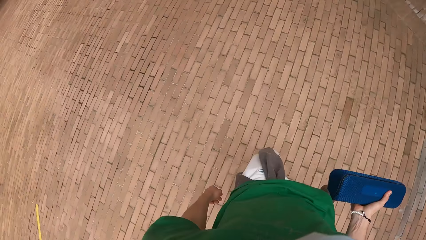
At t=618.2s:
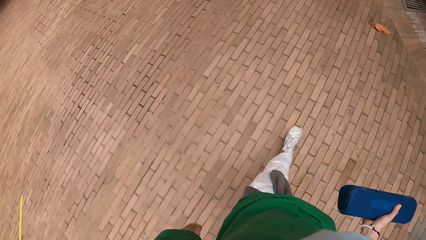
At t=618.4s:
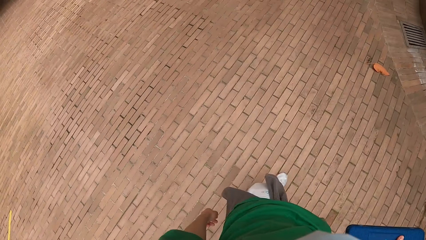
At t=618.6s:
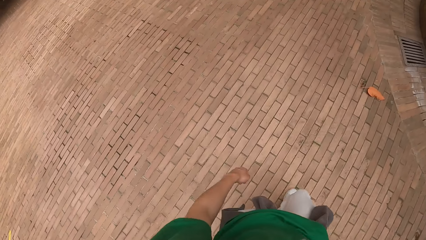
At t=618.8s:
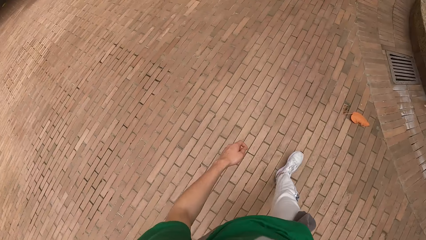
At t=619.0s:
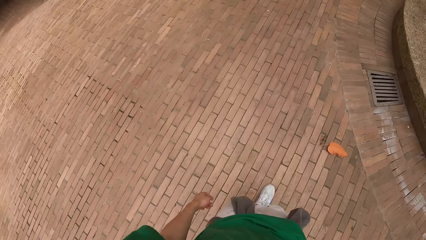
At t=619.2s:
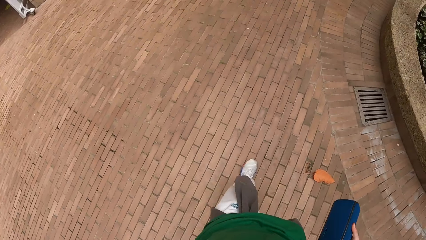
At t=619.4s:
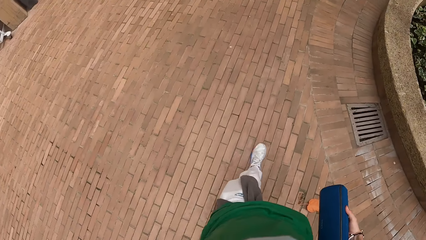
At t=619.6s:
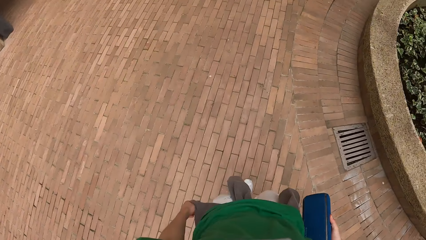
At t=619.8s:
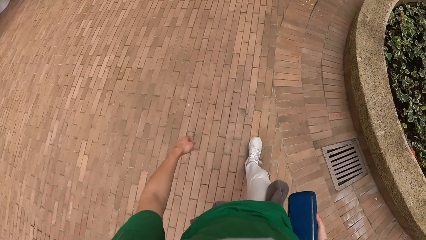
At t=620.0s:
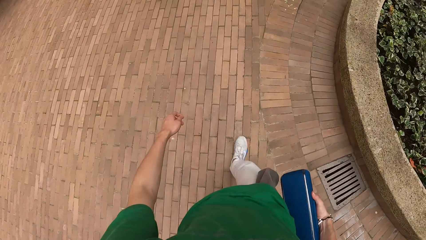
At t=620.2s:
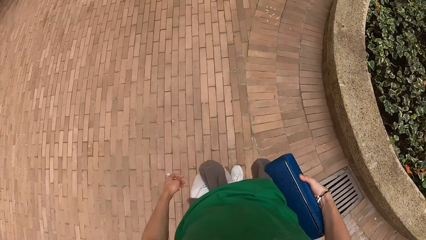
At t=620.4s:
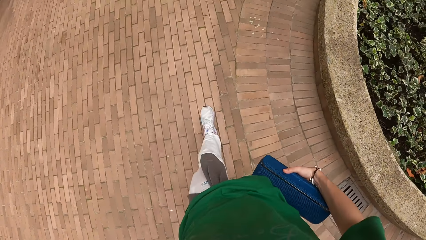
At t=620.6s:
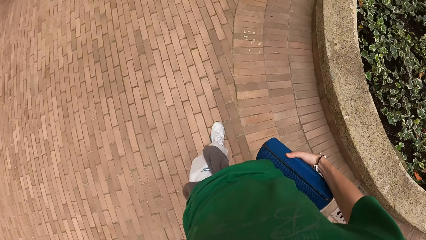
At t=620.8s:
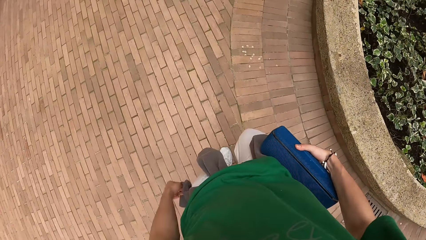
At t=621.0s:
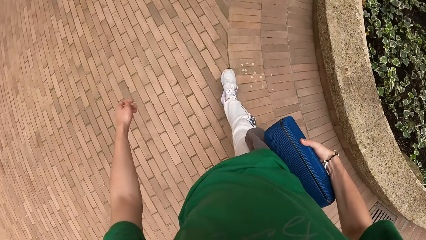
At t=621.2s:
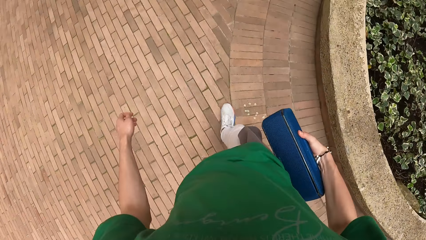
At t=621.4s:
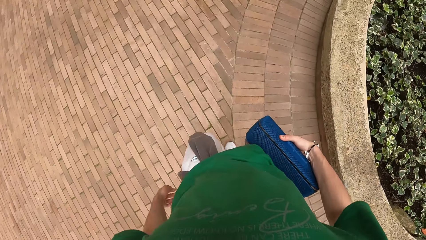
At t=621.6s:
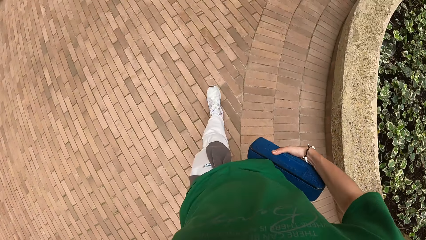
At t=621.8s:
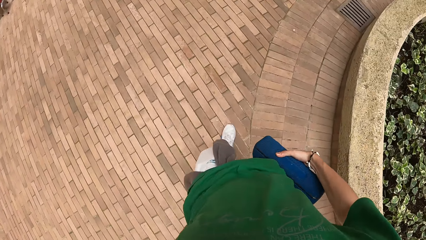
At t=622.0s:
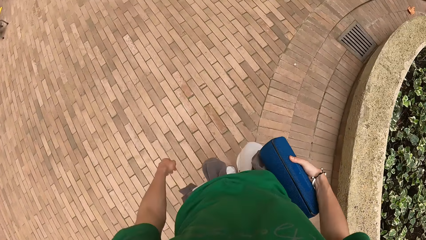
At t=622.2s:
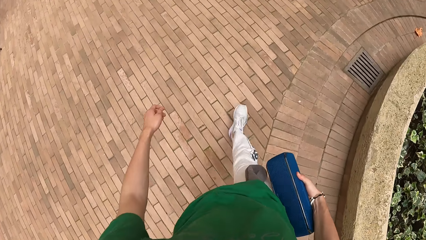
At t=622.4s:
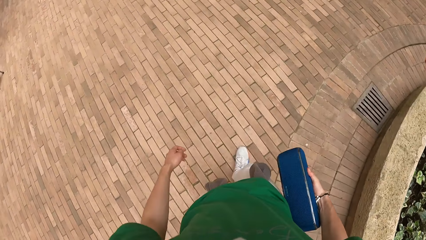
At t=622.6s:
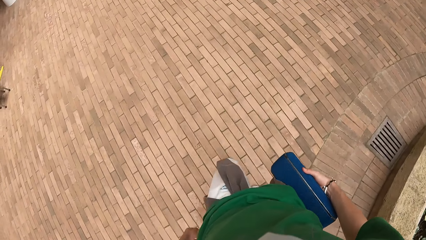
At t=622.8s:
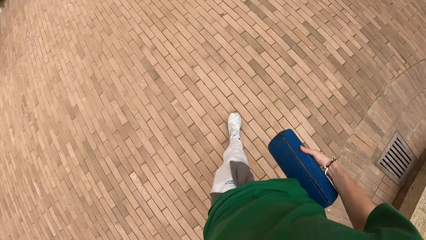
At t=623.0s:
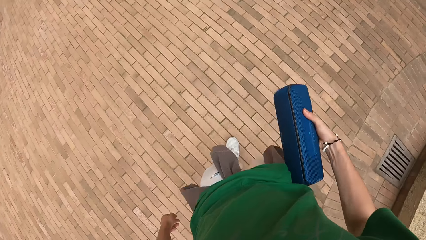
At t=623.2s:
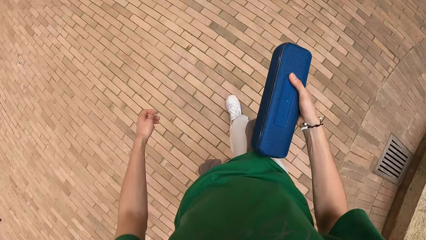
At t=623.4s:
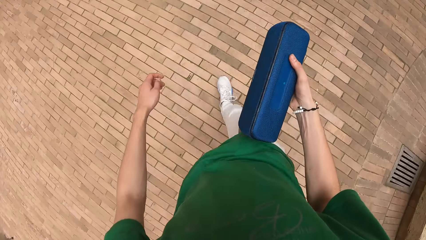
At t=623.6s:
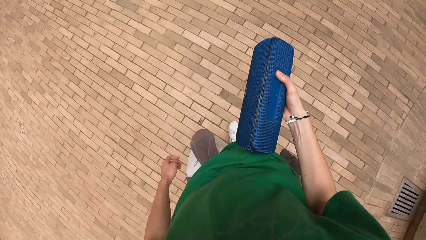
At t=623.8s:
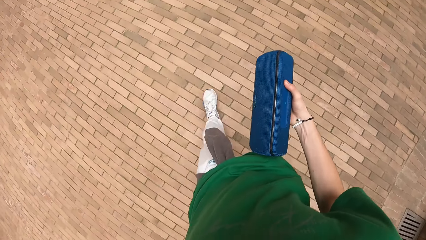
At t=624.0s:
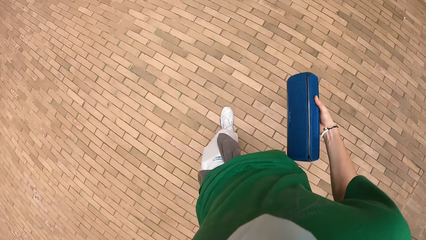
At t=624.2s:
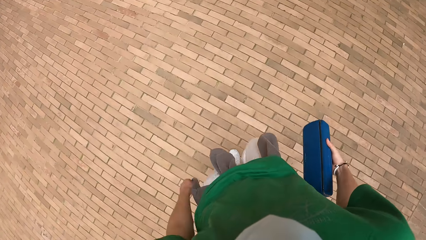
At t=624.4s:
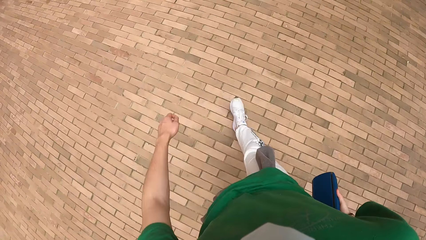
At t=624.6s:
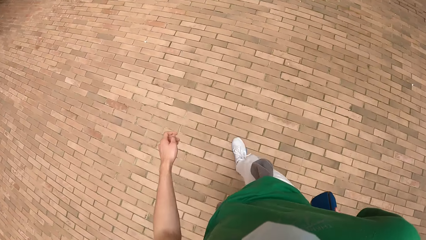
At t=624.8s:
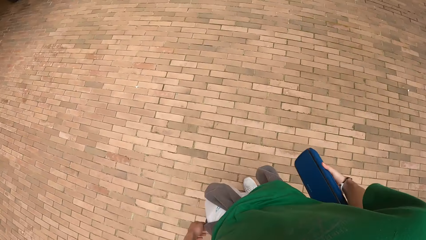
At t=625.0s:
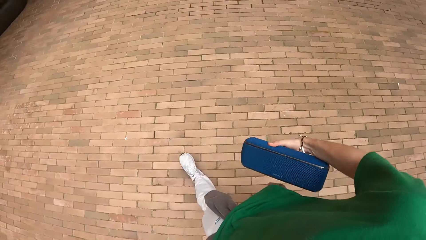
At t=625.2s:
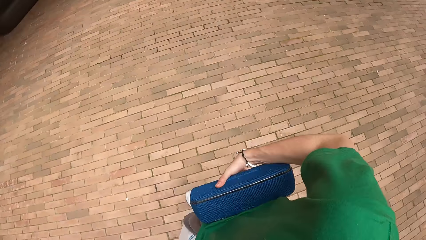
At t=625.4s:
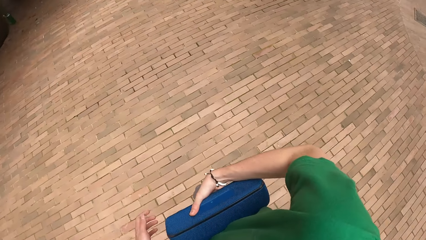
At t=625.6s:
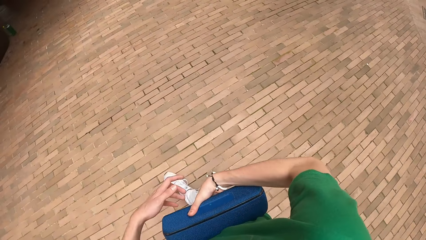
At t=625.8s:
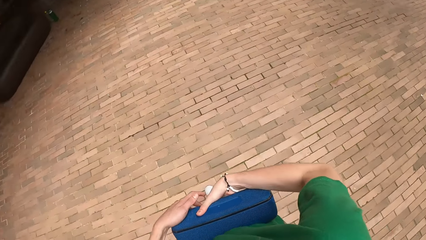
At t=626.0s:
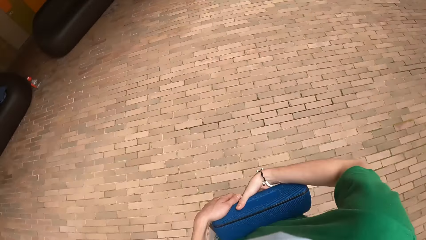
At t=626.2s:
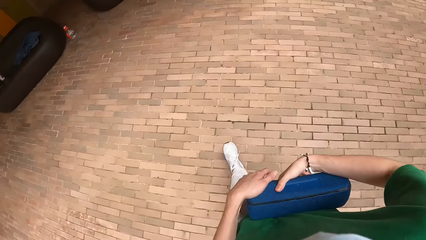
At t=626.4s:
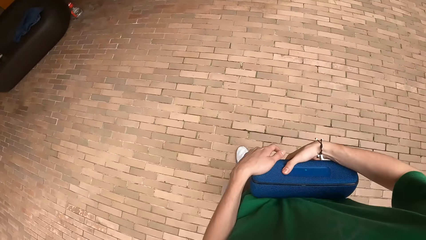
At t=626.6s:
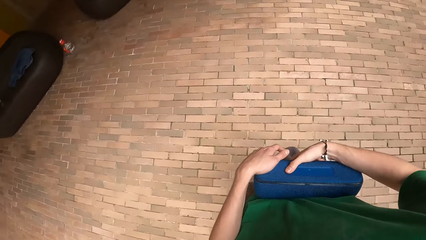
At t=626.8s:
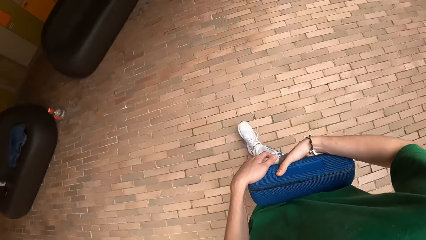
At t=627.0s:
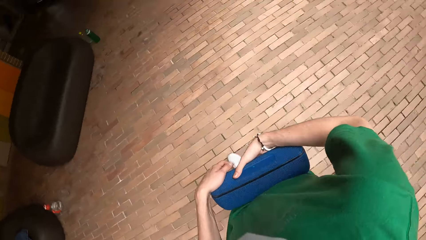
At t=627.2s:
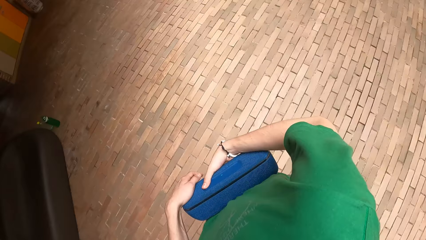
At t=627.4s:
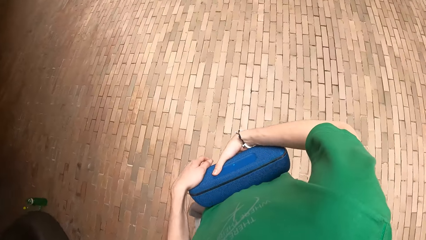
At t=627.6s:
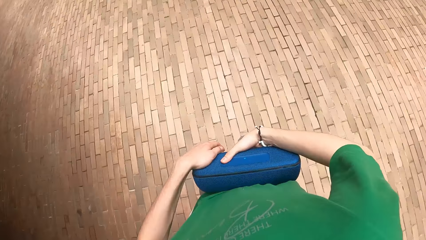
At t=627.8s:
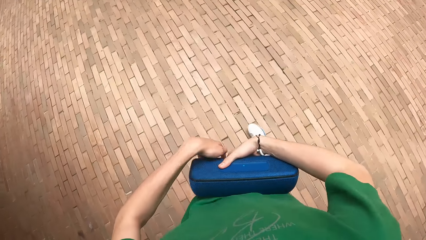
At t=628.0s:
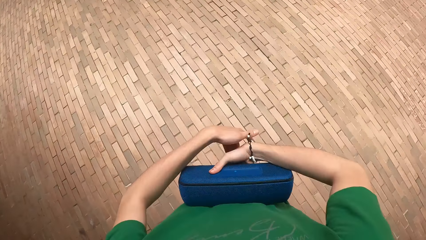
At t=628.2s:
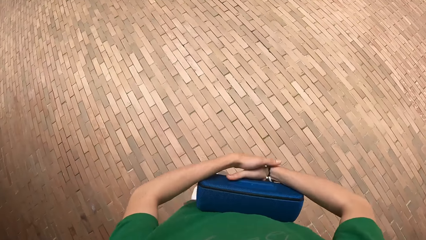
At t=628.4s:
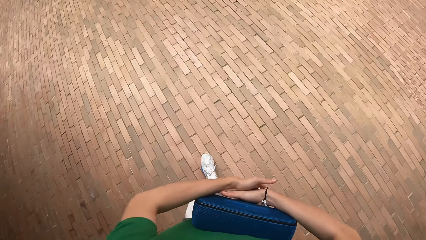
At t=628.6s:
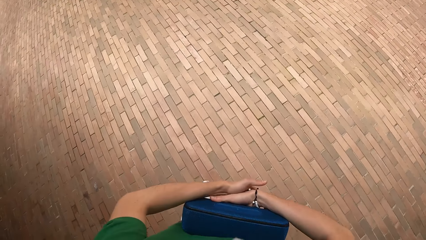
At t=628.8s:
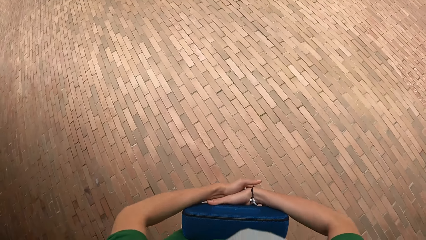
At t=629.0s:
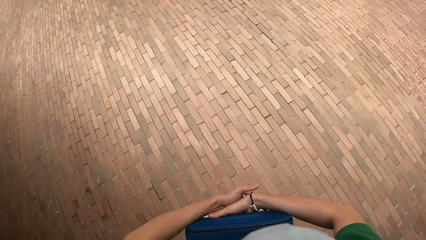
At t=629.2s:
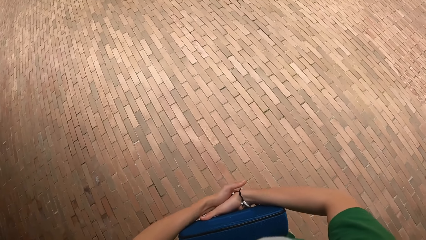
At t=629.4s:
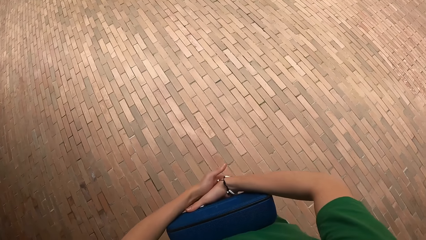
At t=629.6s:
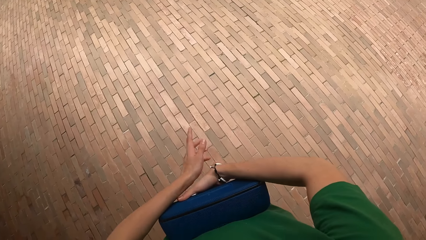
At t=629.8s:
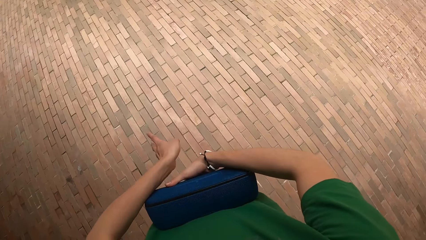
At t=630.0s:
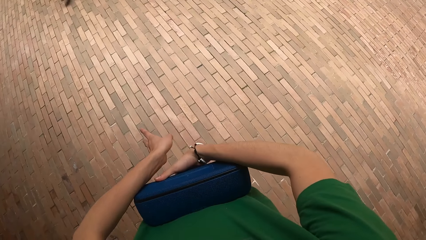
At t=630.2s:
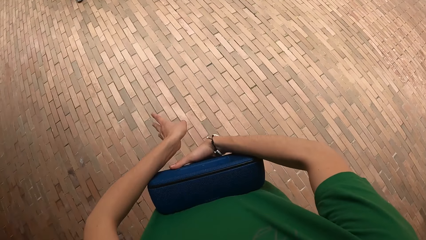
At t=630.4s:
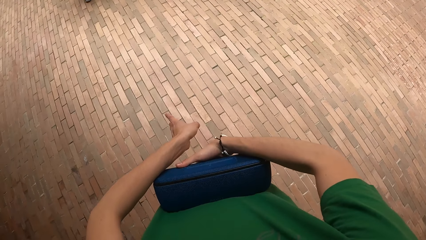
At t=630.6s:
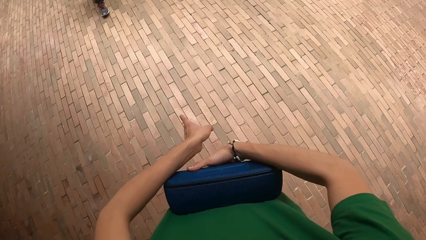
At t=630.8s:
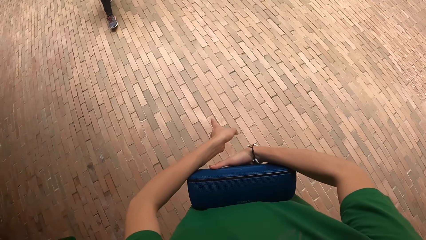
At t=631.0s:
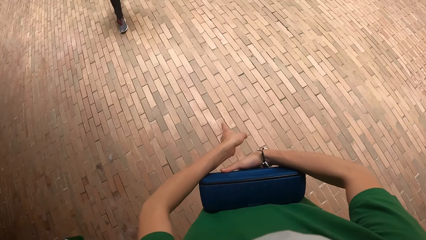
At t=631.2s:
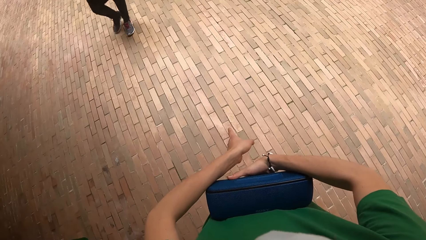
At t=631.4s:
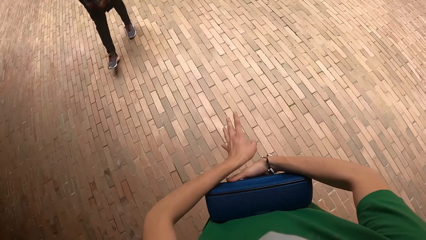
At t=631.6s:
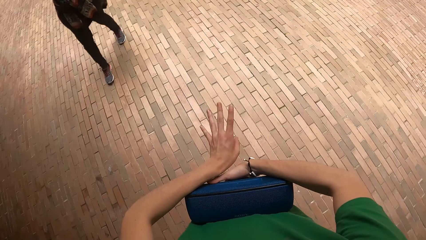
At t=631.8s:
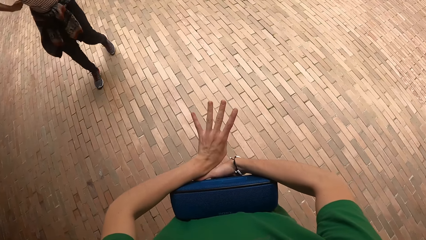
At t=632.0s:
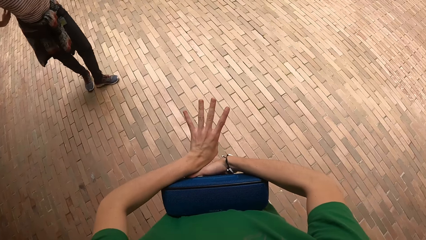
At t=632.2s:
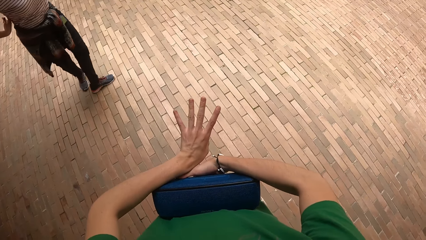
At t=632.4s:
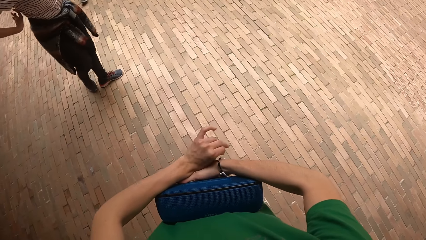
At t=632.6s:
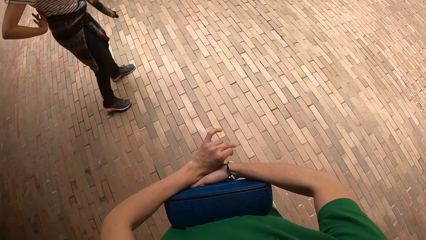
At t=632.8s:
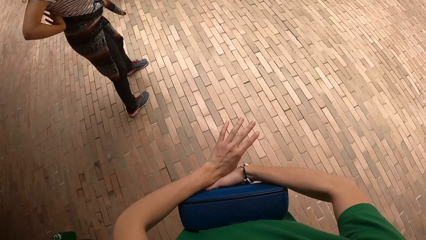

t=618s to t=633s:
The camera wearer holds the mp3 in both hands. They instruct the group of people. They talk to a man.
